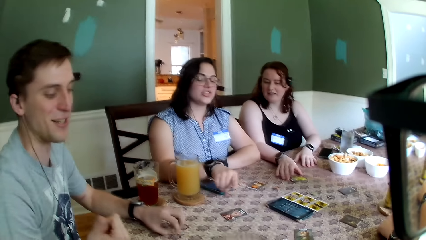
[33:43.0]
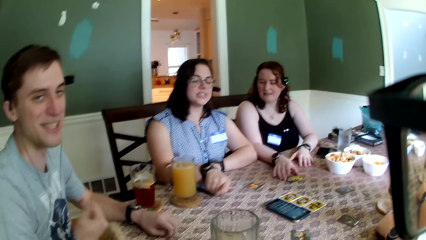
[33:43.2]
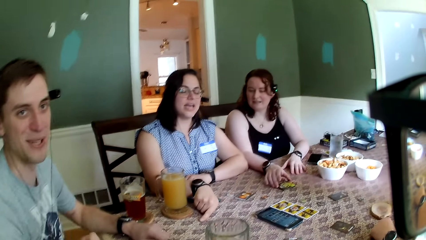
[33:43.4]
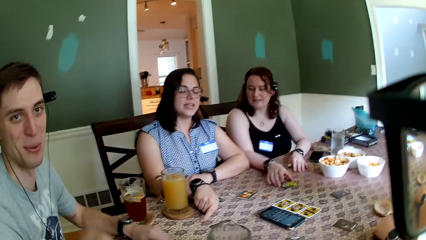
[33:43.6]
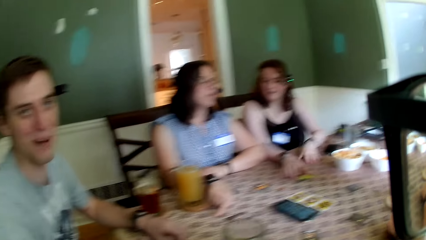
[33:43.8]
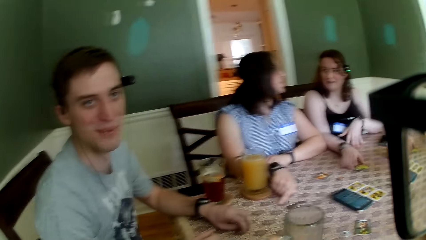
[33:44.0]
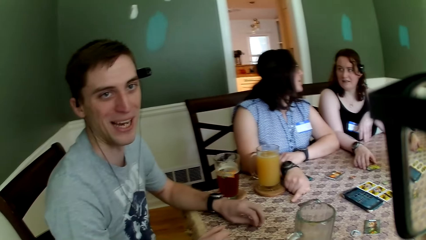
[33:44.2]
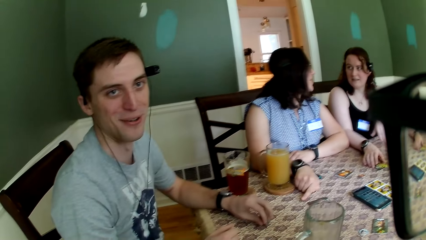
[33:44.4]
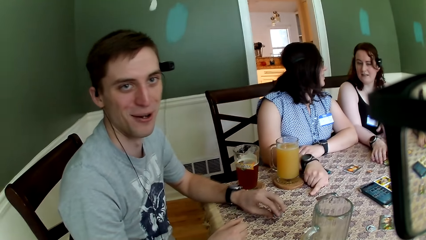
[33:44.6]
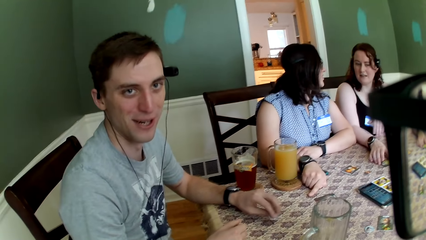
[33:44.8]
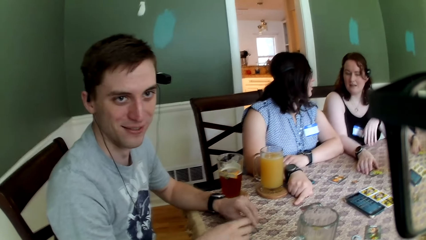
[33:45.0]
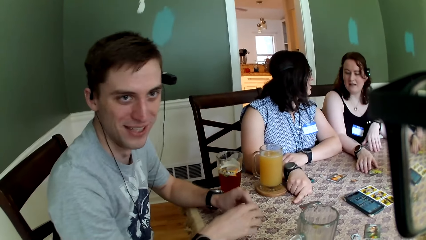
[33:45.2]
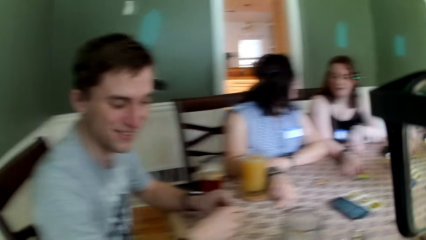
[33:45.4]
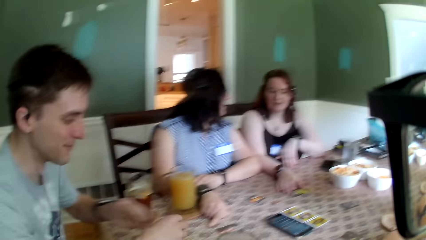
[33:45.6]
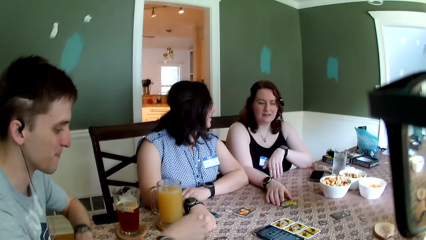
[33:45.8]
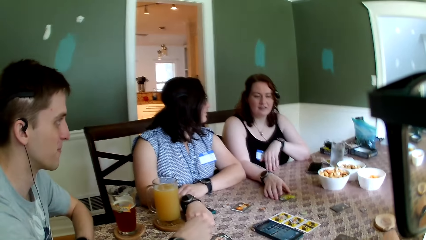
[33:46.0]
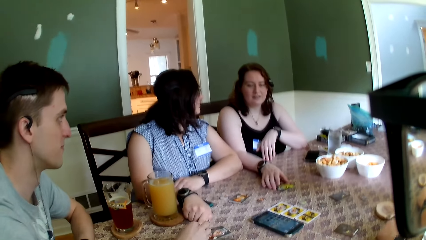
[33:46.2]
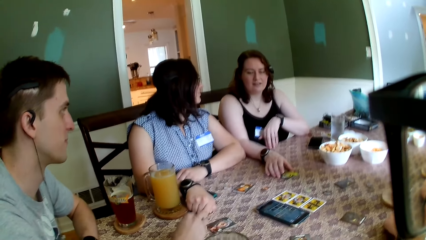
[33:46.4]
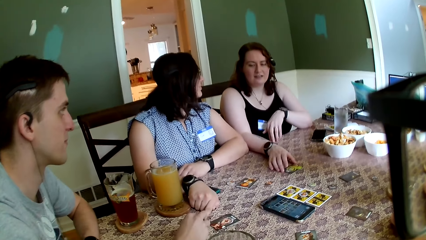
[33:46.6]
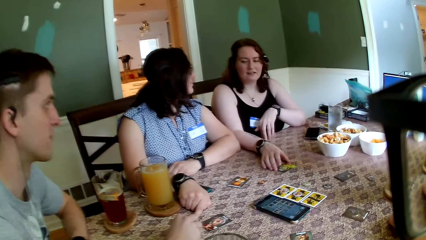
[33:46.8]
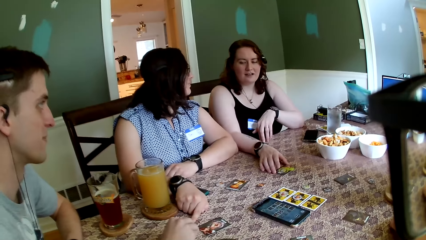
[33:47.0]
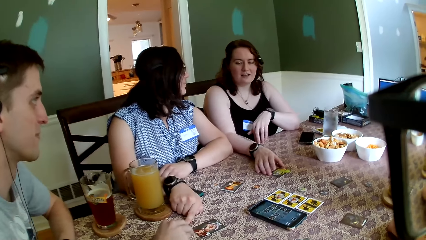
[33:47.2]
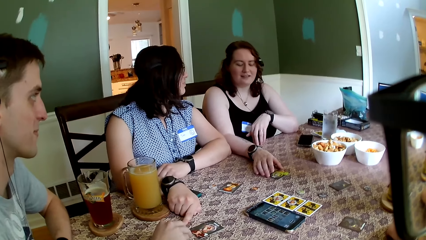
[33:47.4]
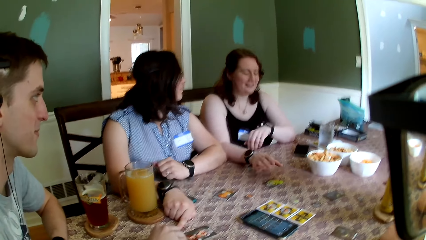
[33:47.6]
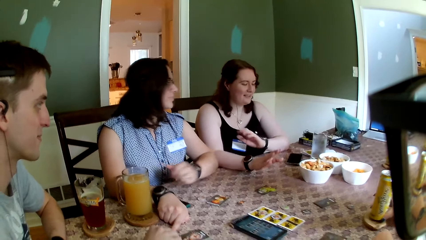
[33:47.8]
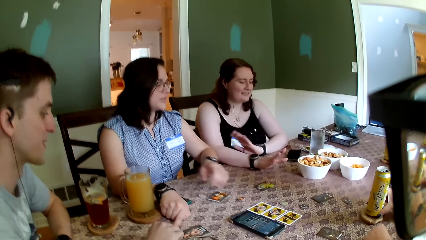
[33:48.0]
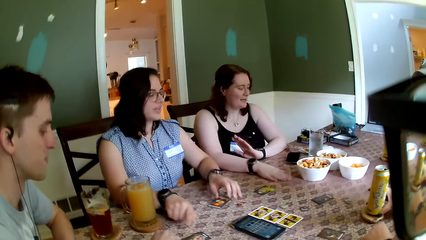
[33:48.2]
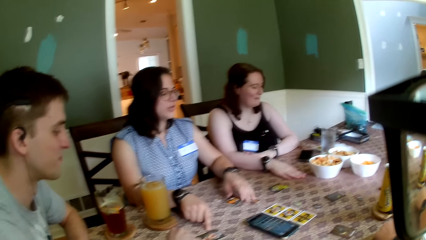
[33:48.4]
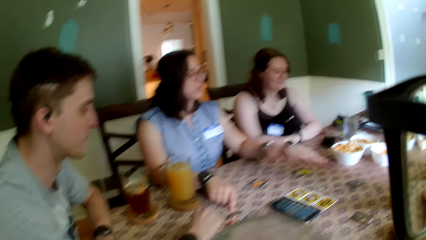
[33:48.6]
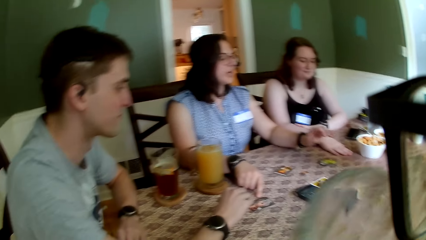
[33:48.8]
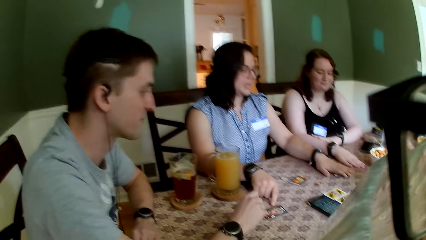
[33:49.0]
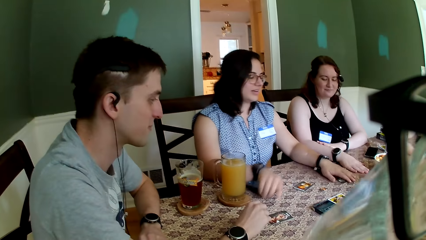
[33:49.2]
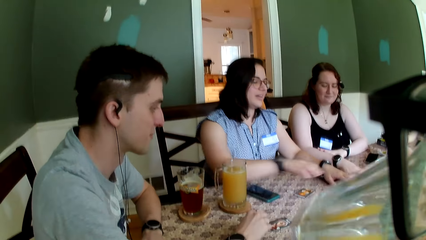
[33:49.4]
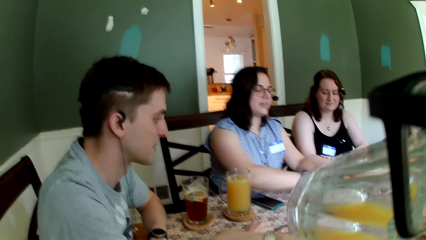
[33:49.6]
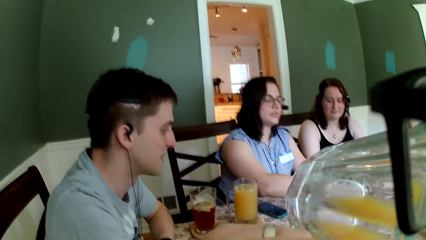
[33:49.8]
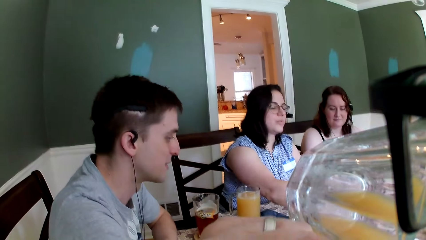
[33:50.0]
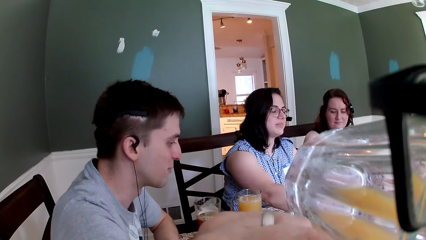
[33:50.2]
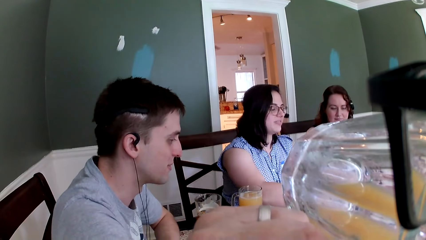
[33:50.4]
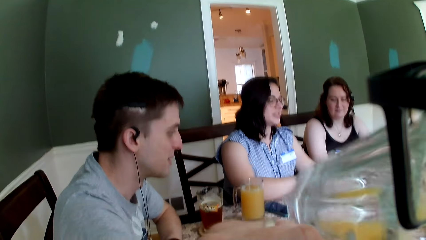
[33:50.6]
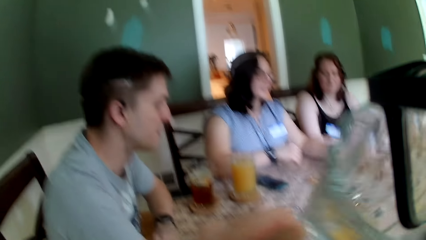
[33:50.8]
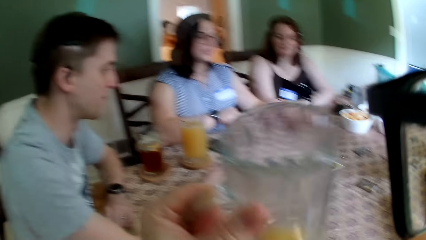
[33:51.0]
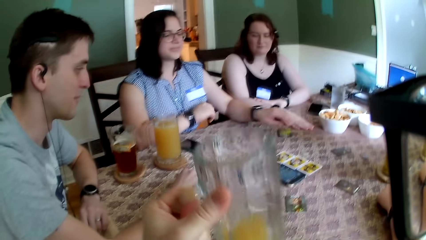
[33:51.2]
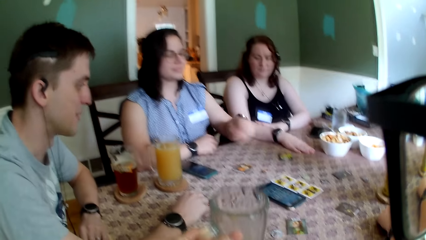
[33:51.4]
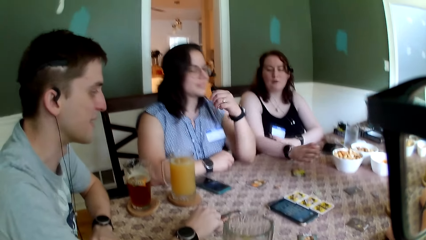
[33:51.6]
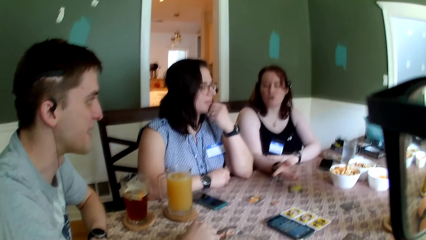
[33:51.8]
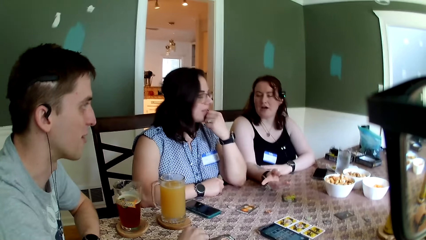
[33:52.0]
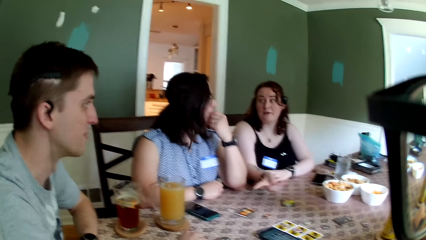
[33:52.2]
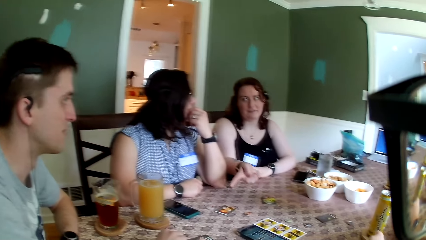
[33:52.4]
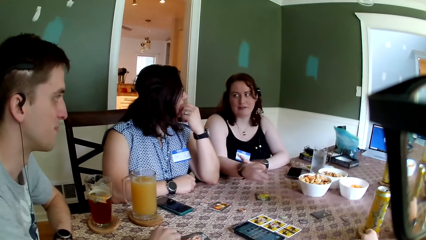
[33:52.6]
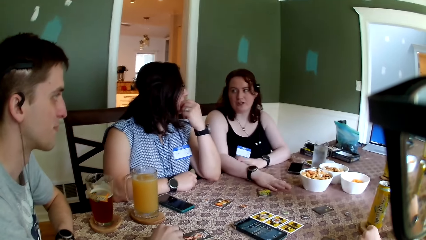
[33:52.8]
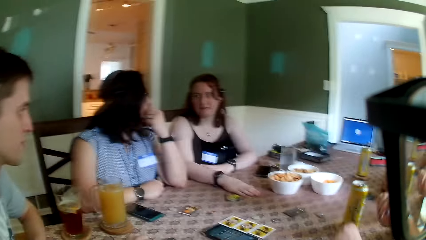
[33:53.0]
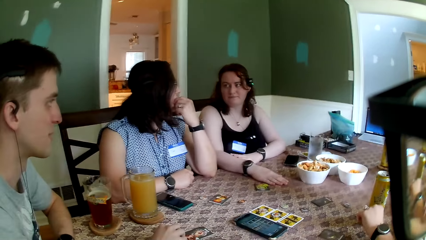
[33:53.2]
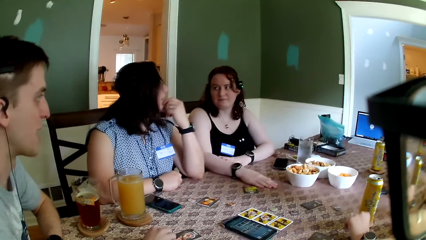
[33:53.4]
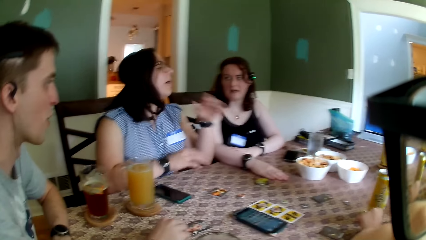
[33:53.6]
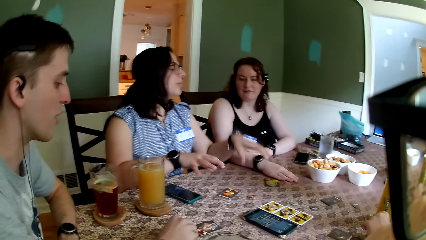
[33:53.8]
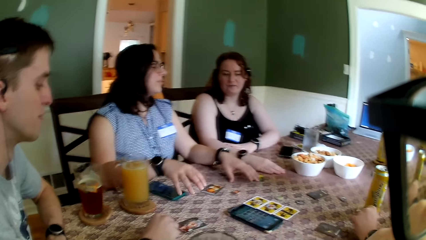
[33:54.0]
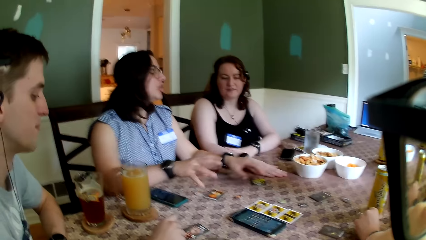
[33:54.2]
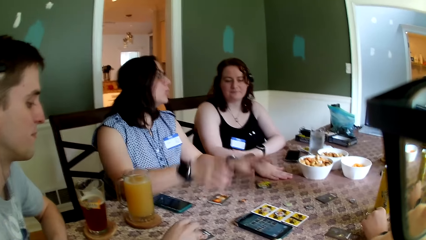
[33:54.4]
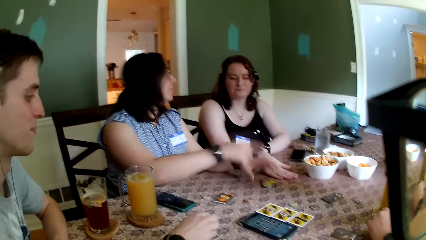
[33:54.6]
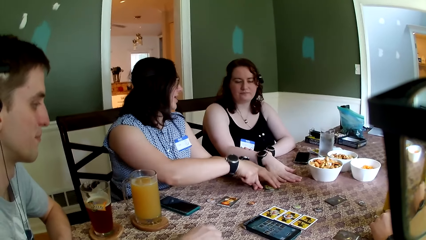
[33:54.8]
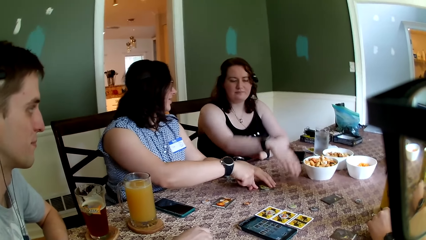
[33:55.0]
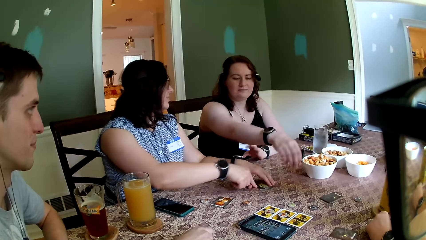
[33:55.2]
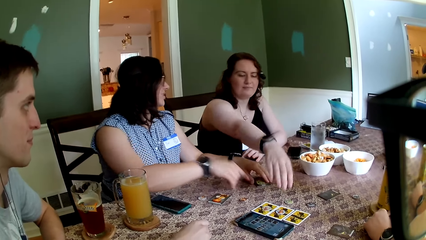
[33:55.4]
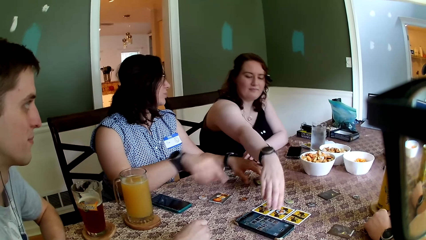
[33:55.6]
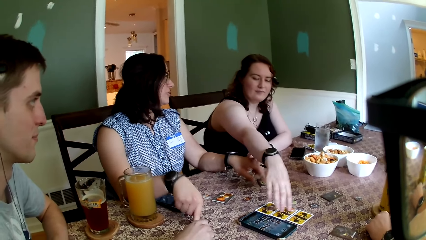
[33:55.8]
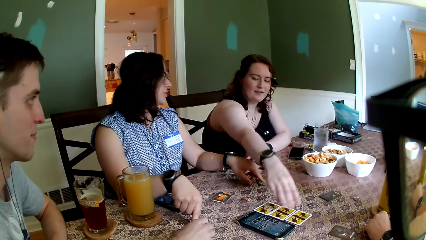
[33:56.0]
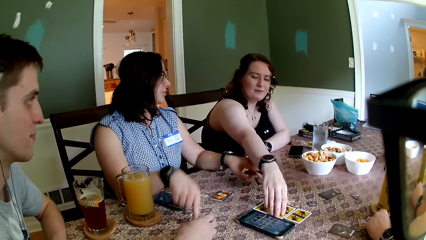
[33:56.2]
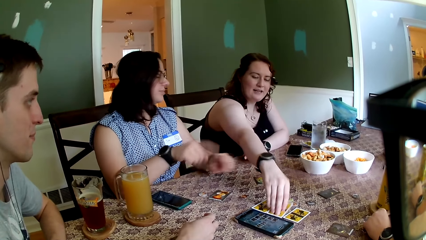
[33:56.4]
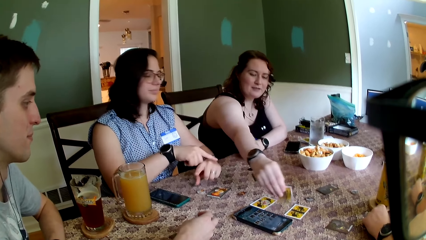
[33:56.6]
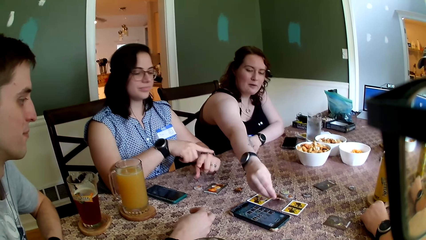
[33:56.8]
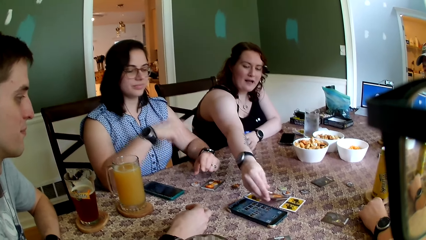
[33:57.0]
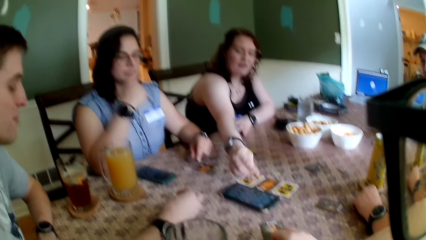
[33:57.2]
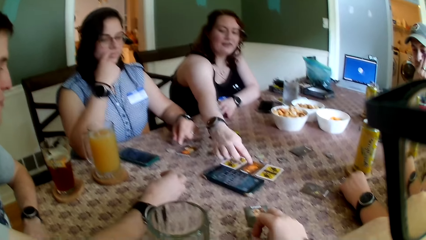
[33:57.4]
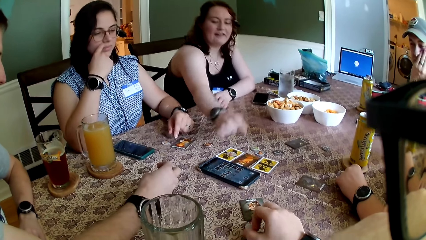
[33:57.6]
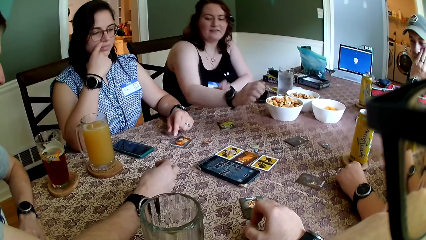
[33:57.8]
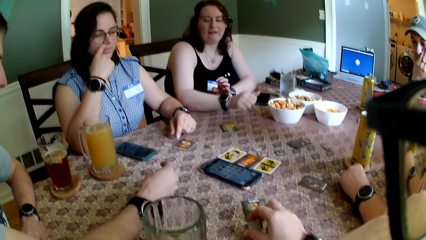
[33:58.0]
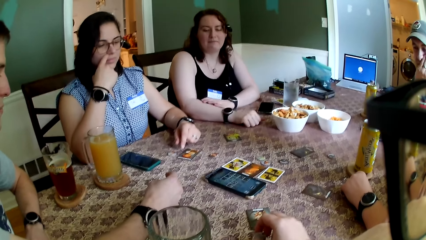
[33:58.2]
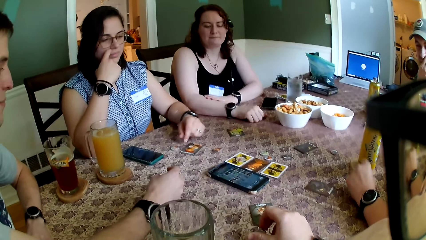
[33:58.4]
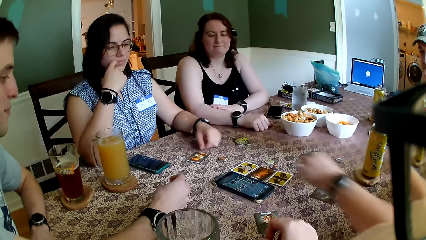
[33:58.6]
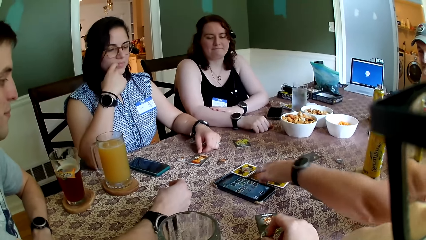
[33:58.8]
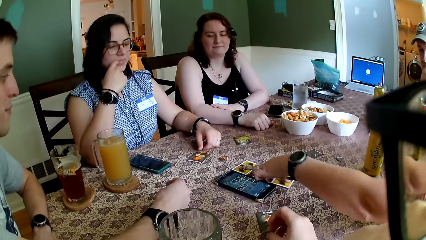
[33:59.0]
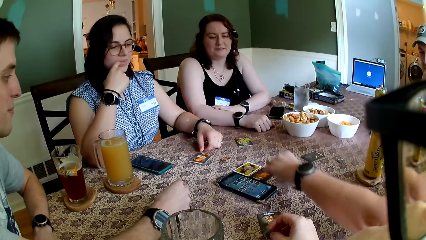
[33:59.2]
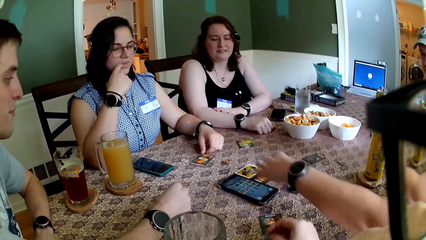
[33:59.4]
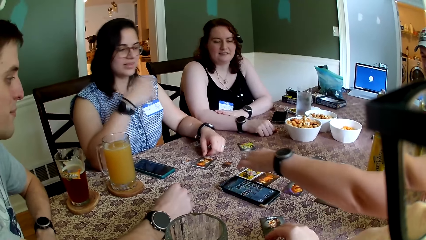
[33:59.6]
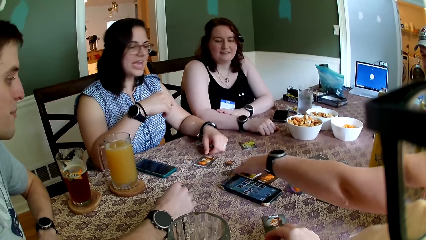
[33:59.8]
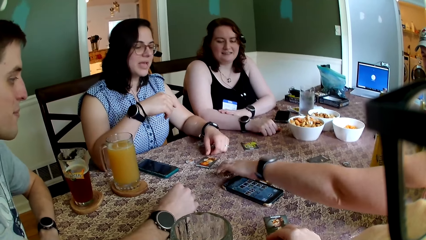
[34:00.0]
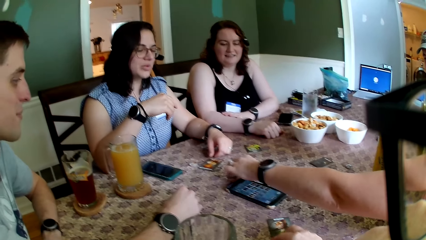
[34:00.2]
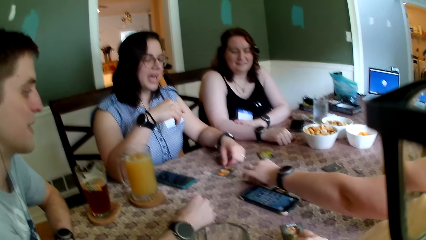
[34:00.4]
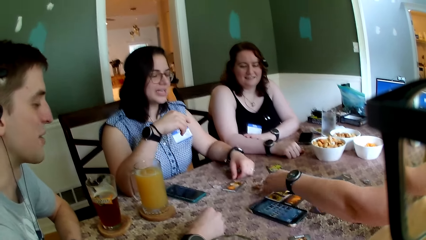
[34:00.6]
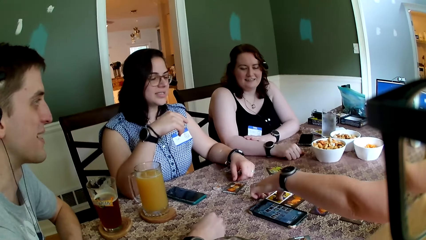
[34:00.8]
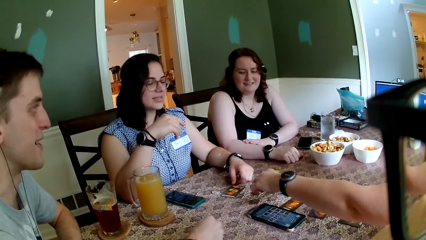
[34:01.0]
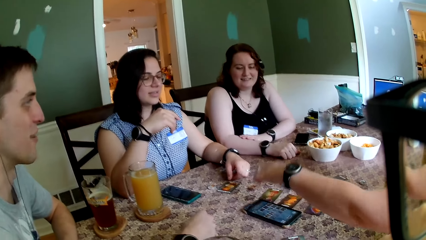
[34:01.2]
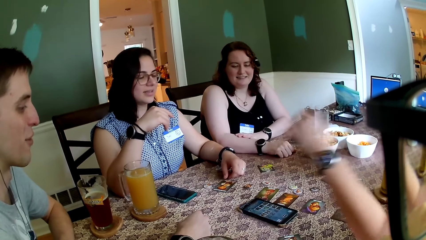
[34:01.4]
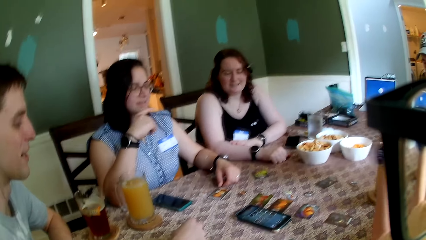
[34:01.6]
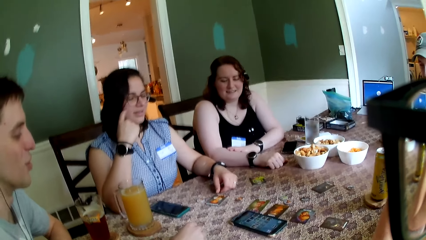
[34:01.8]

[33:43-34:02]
The camera wearer drops the glass cup on the coaster on the table with his left hand. He drinks juice from the glass cup with his left hand. He drops the glass cup on the coaster on the table with his left hand. A woman touches the card on the table with her left hand. Another woman converses with a third woman. Another woman flips the card on the table with her right hand. The third woman picks up a card and drops the card. Another woman flips the card on the table with her left hand. A man picks up the card. The woman flips the card on the table with her left hand again.
